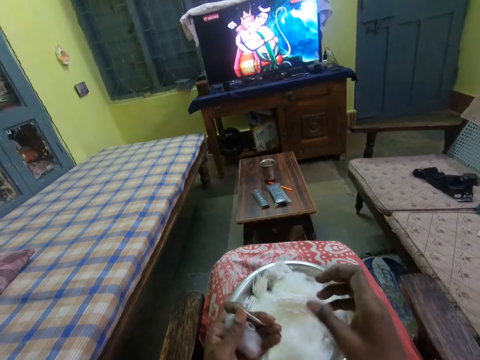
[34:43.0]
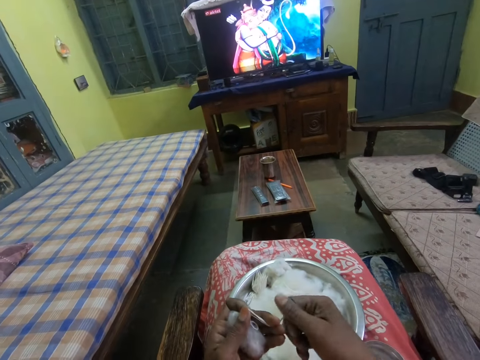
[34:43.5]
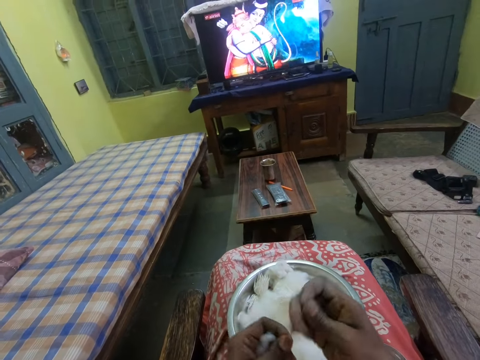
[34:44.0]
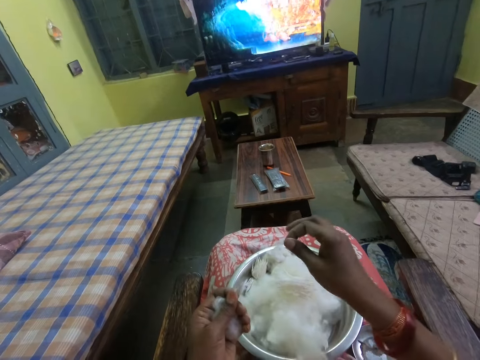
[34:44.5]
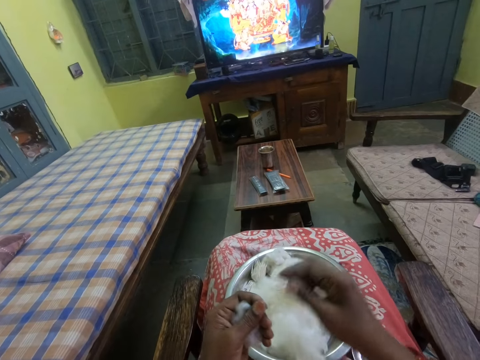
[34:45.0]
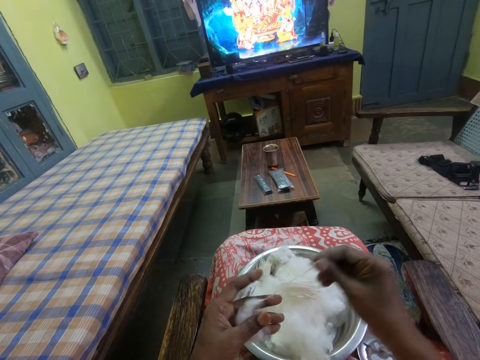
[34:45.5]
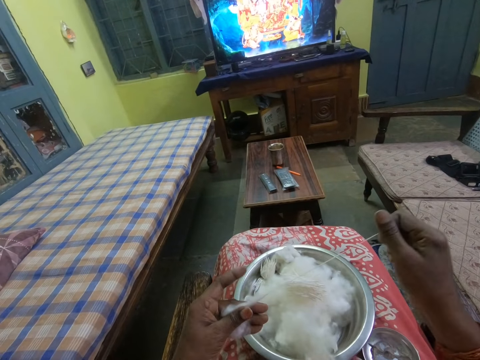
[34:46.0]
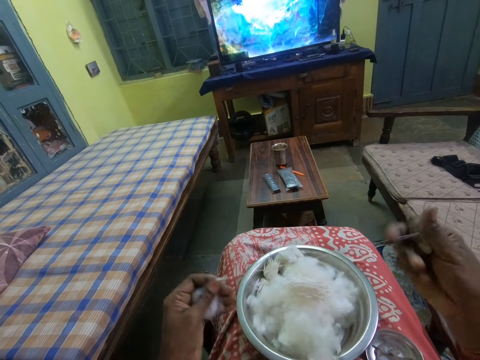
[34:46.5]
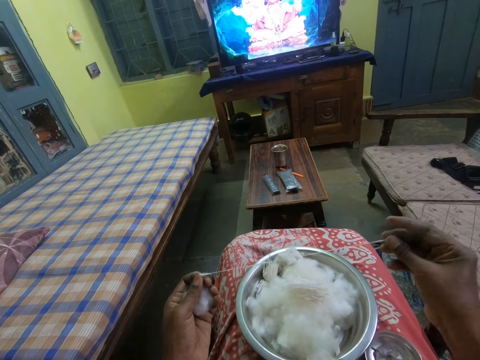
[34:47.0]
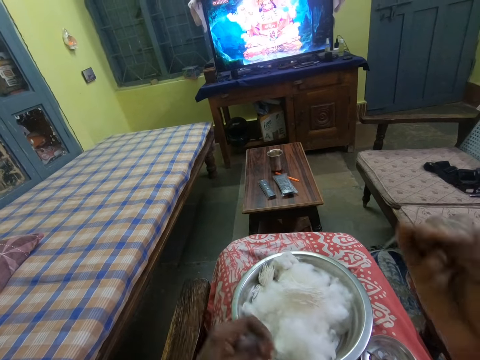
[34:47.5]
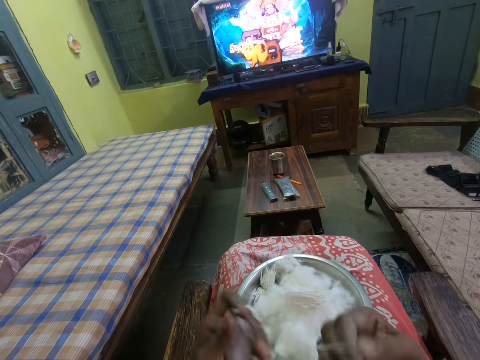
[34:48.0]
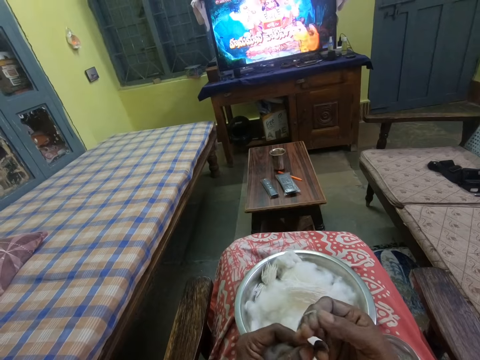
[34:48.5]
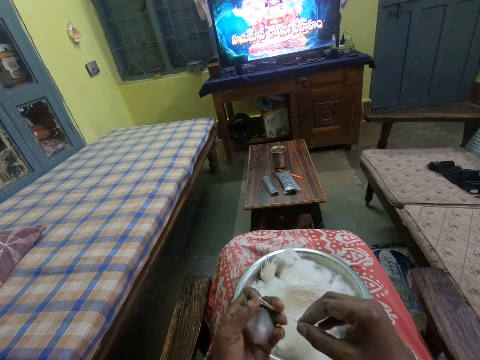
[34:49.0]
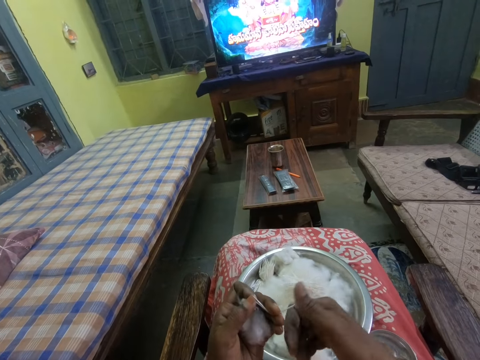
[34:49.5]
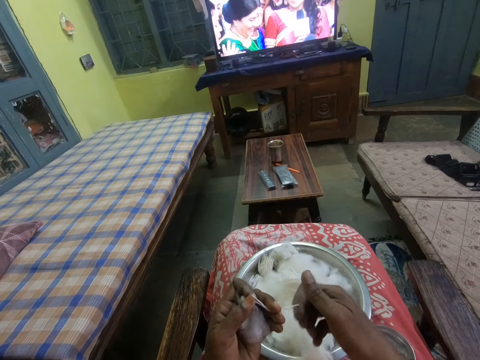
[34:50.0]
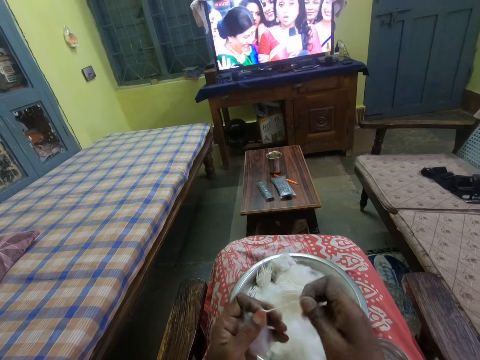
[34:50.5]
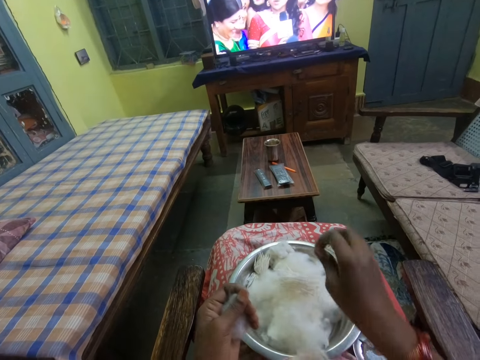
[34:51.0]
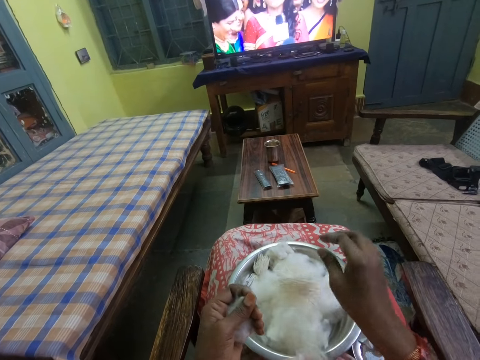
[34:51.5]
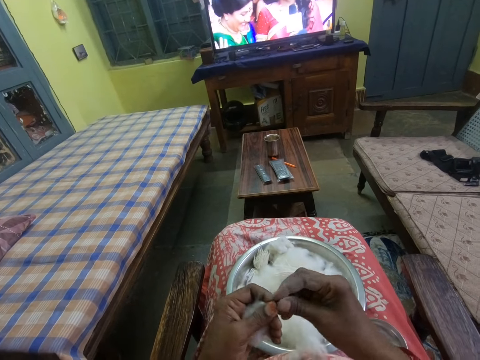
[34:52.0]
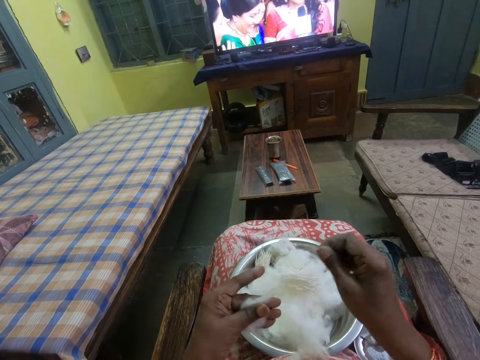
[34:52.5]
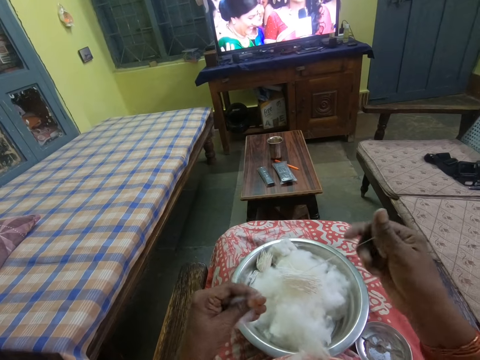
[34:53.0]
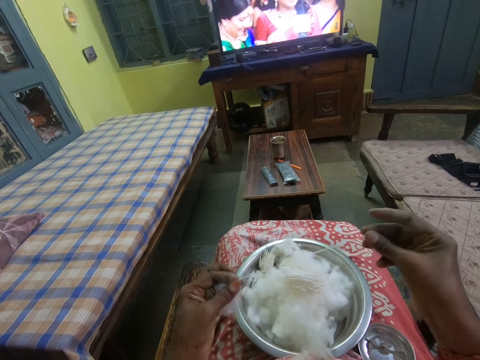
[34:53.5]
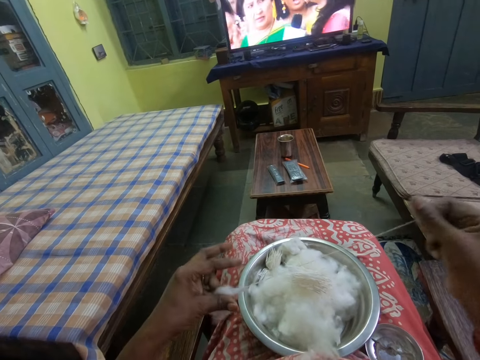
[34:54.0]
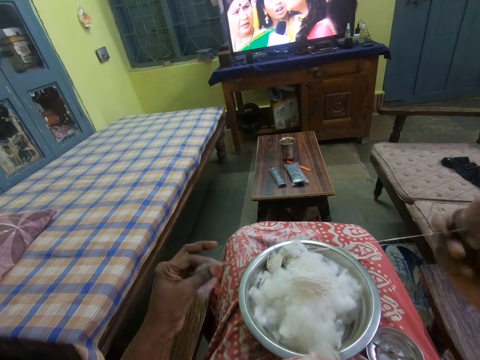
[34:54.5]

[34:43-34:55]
The camera wearer rolls the cotton or cotton wool in her hands. She cuts the cotton wool, puts the cotton inside the bowl, stretches the cotton in her hands and rolls the cotton wool. She folds the cotton around her fingers. She rolls the cotton in her hands, cuts the cotton wool, puts the cotton inside the bowl, stretches the cotton in her hands and rolls the cotton wool.

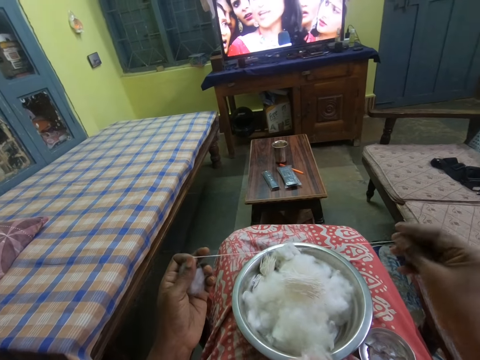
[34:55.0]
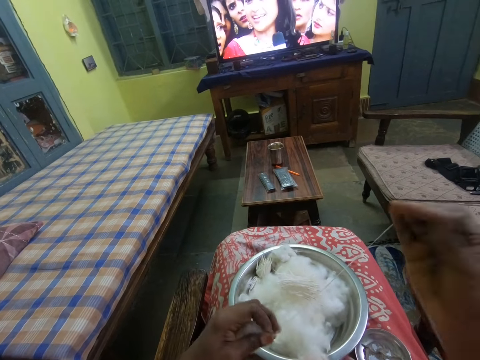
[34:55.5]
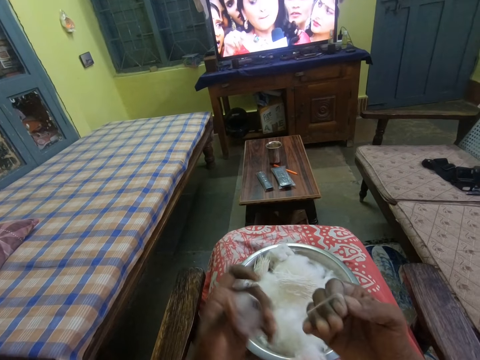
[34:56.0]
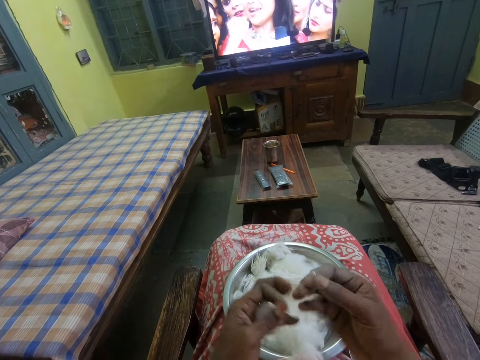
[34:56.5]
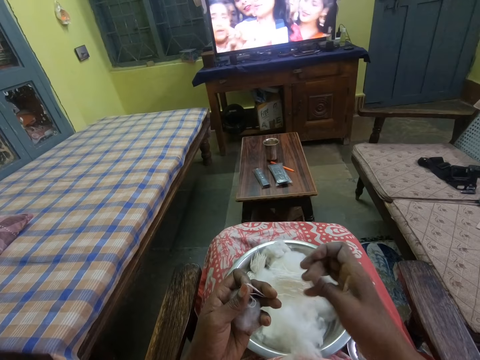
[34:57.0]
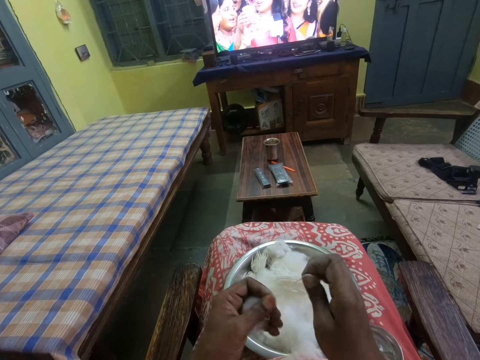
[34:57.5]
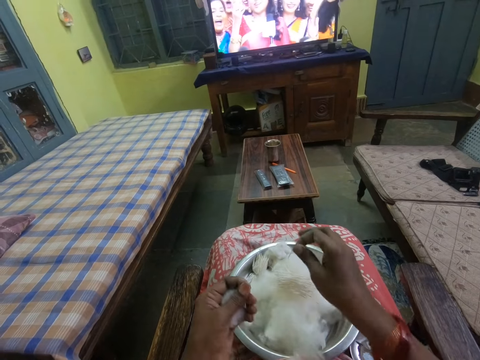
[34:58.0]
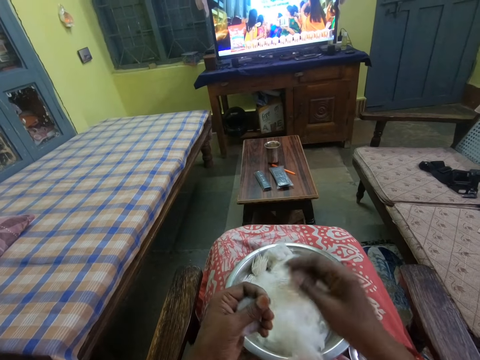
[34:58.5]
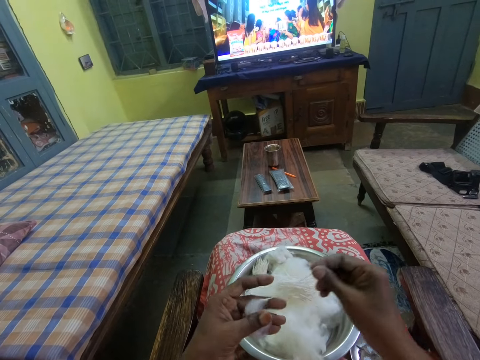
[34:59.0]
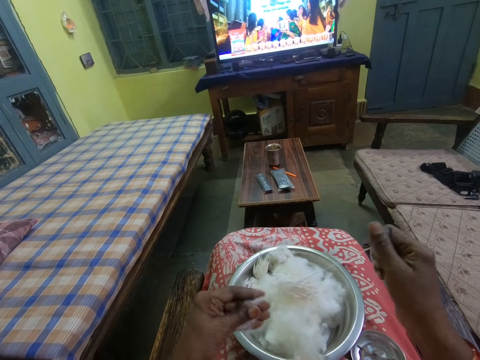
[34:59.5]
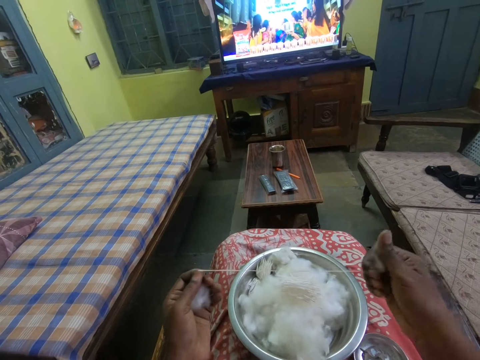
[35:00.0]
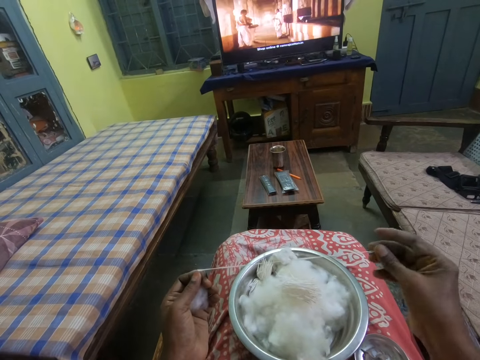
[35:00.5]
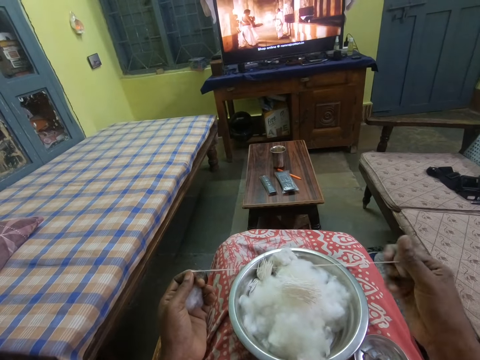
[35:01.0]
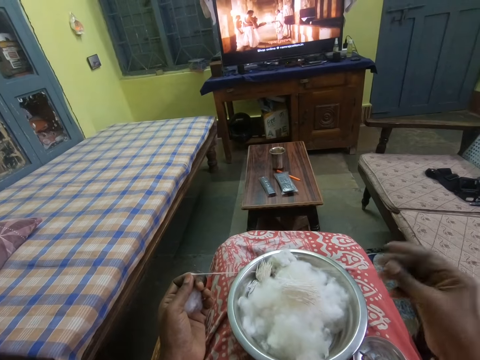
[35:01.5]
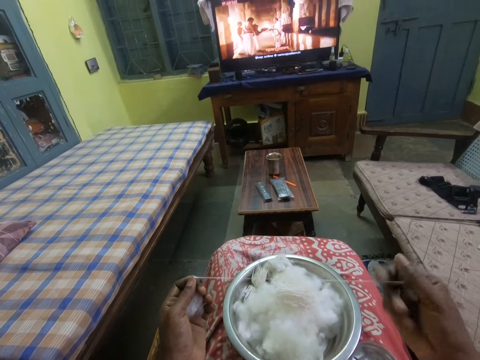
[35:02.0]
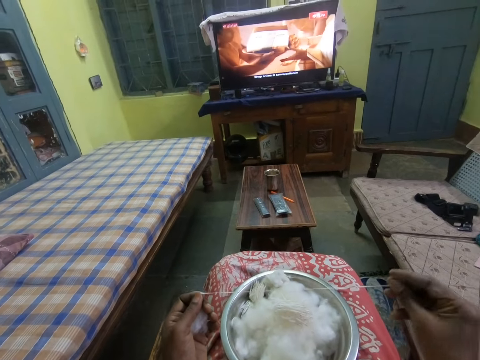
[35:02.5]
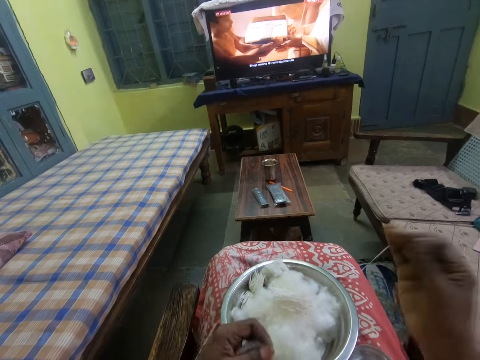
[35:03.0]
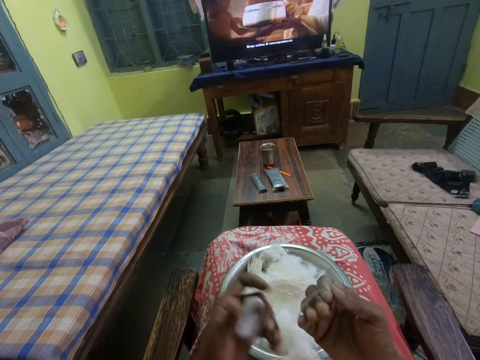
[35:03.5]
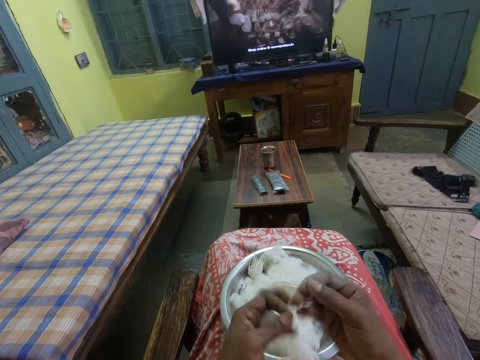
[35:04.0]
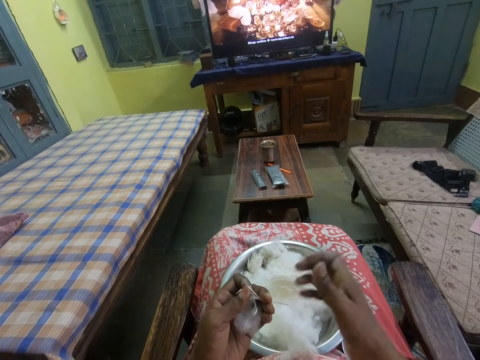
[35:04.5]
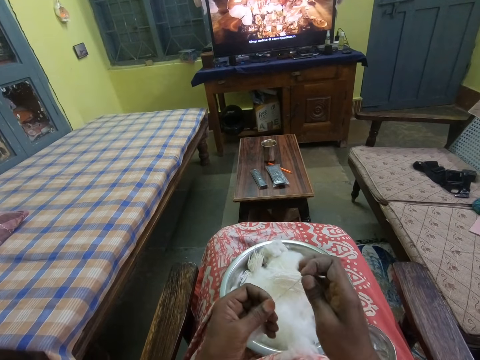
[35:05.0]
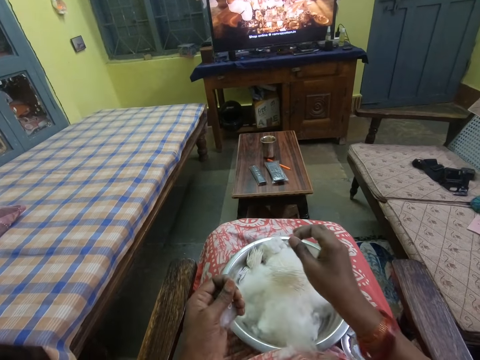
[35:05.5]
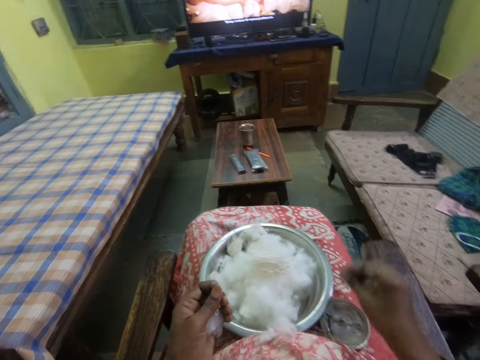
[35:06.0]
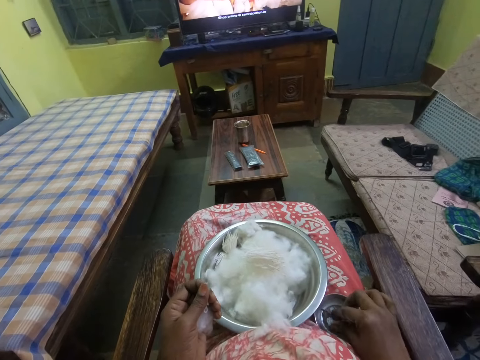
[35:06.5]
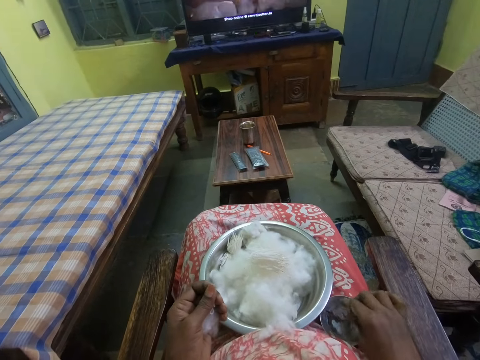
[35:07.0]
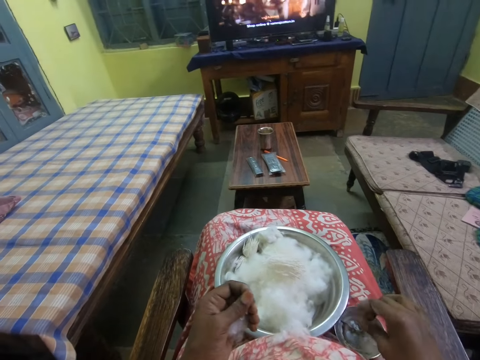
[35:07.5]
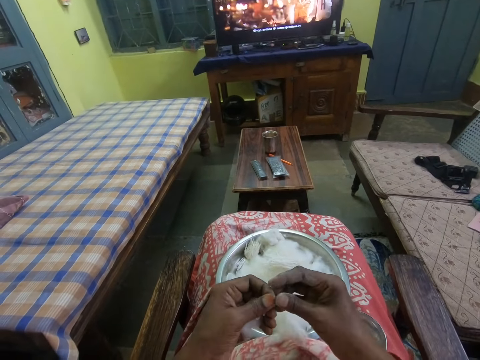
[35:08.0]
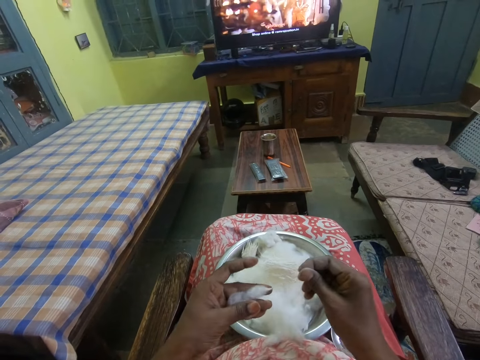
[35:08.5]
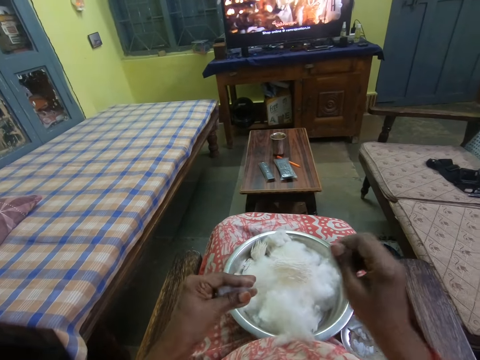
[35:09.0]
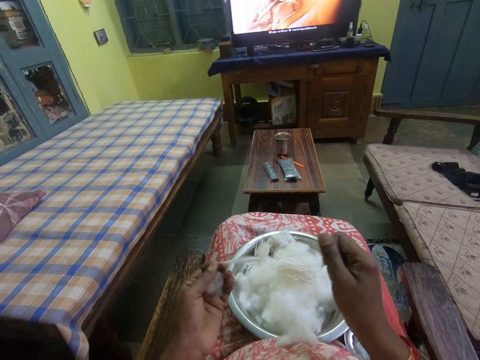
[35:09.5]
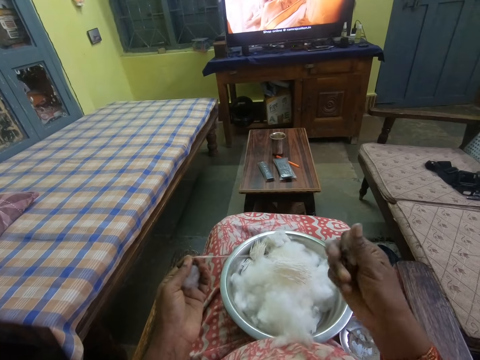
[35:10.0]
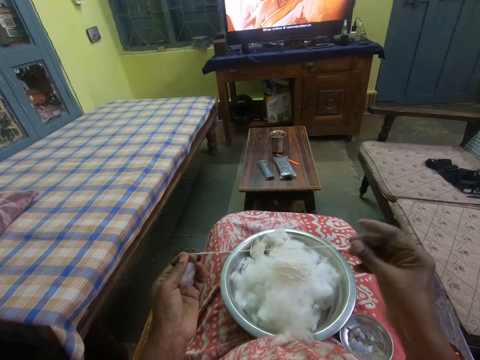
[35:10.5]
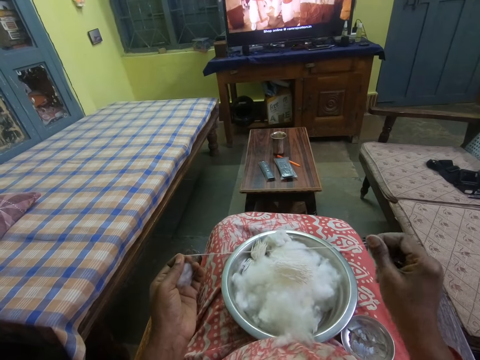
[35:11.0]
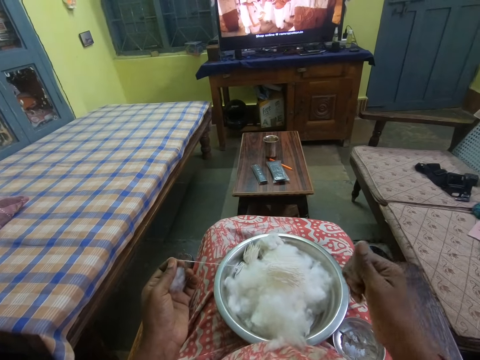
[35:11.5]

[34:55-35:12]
The camera wearer folds the cotton or cotton wool around her fingers. She rolls the cotton in her hands, cuts the cotton wool, puts the cotton inside the bowl, stretches the cotton in her hands and rolls the cotton wool. She folds the cotton around her fingers. She rolls the cotton in her hands, cuts the cotton wool and puts the cotton inside the bowl. She dips her fingers inside the bowl of oil. She stretches the cotton in her hands and rolls the cotton wool.
